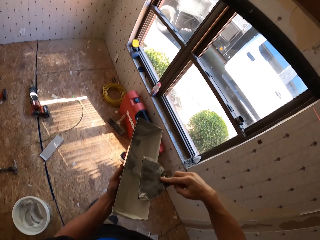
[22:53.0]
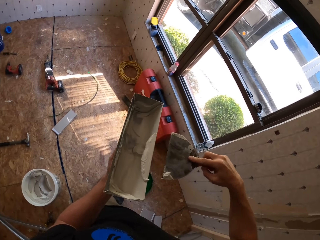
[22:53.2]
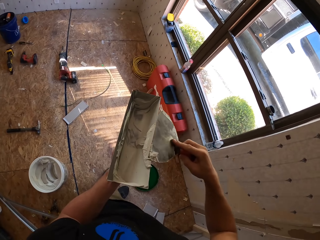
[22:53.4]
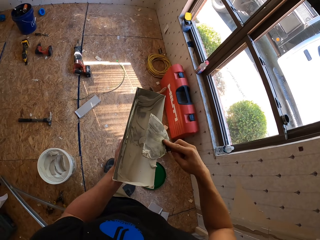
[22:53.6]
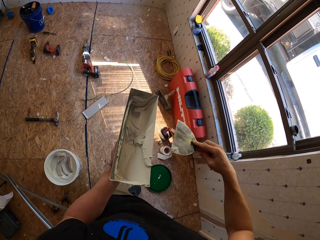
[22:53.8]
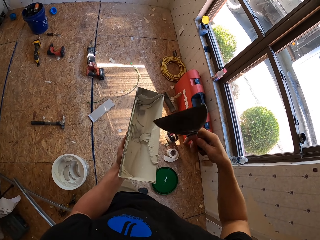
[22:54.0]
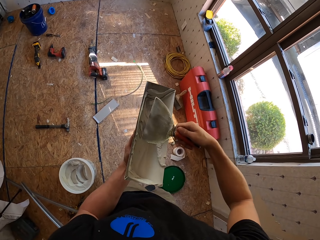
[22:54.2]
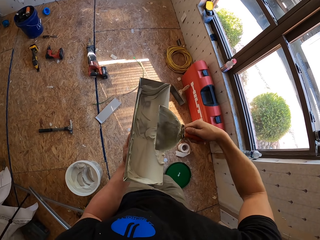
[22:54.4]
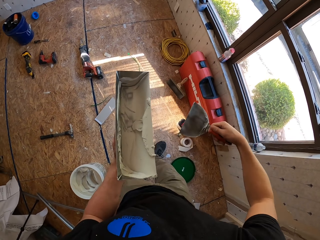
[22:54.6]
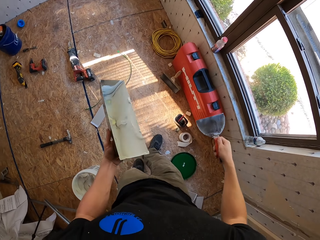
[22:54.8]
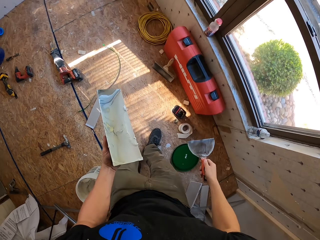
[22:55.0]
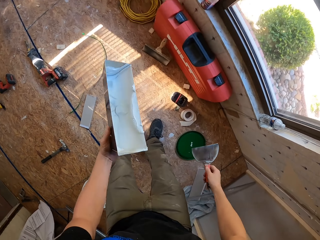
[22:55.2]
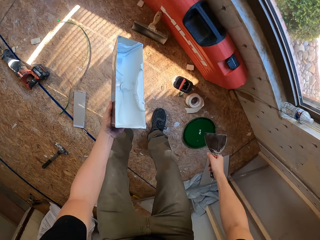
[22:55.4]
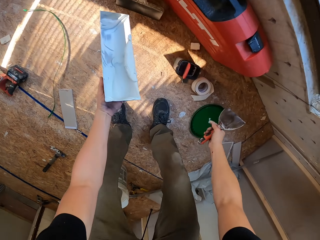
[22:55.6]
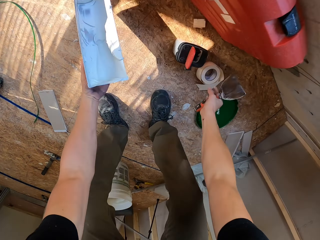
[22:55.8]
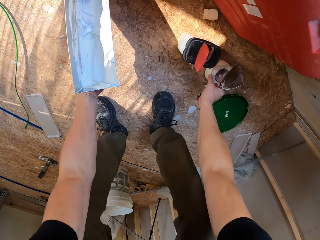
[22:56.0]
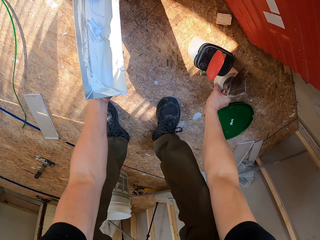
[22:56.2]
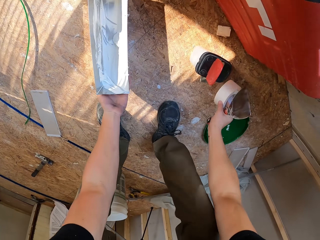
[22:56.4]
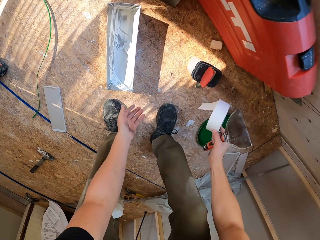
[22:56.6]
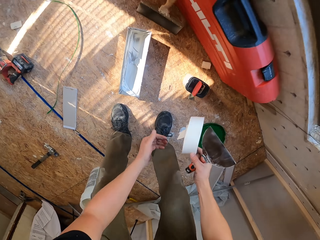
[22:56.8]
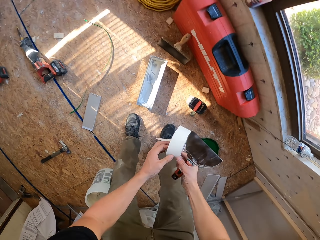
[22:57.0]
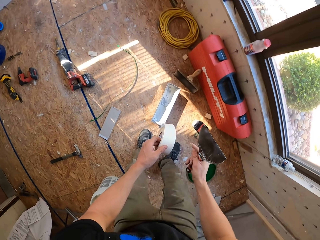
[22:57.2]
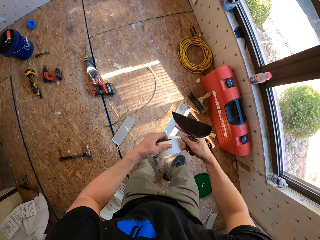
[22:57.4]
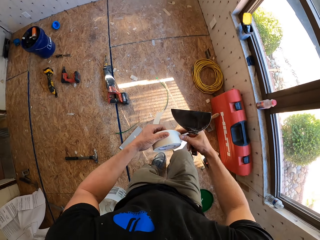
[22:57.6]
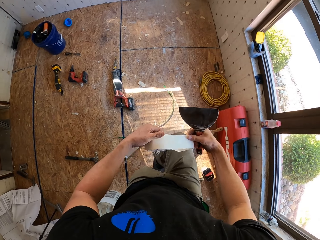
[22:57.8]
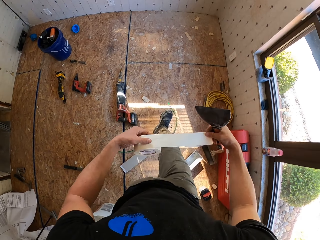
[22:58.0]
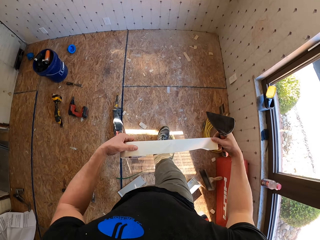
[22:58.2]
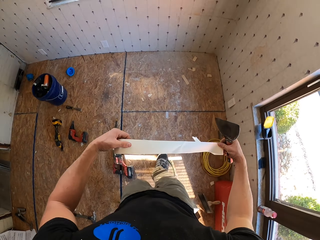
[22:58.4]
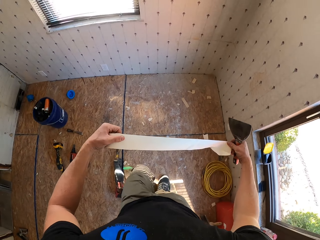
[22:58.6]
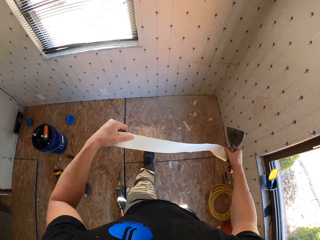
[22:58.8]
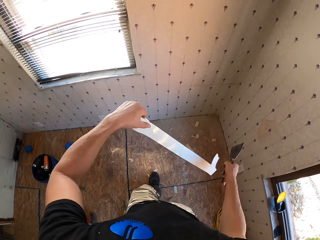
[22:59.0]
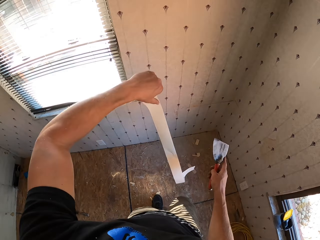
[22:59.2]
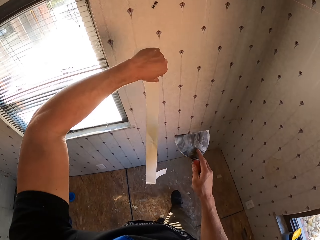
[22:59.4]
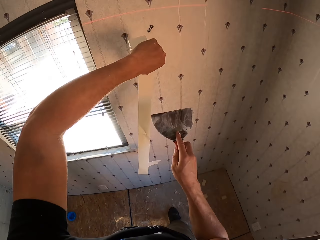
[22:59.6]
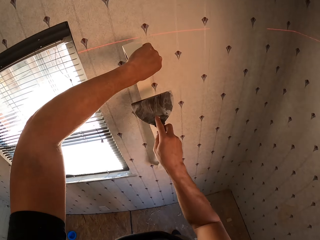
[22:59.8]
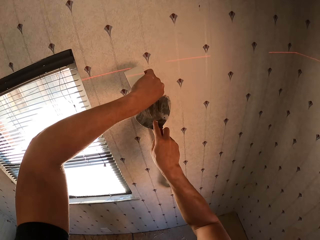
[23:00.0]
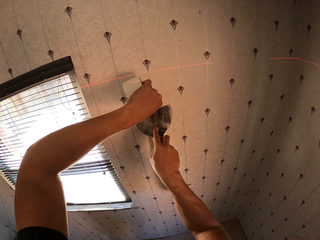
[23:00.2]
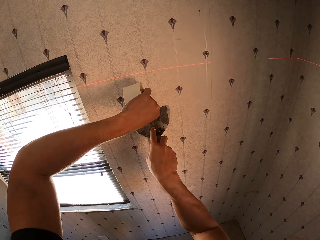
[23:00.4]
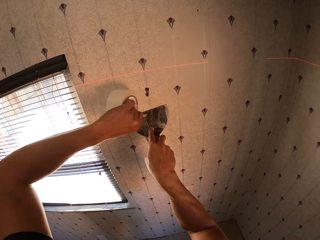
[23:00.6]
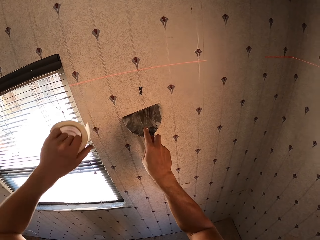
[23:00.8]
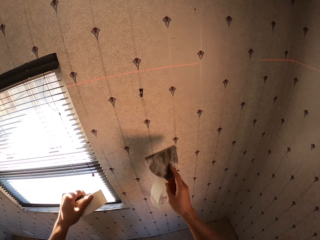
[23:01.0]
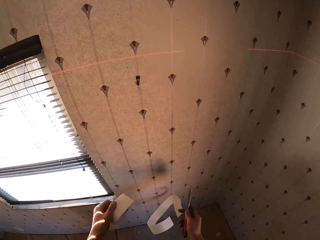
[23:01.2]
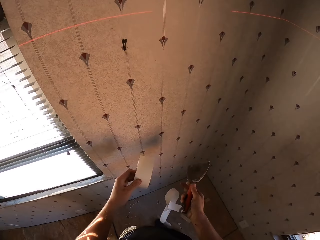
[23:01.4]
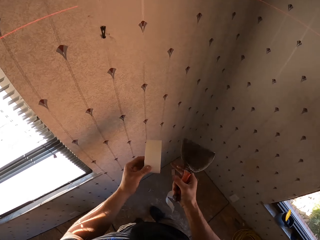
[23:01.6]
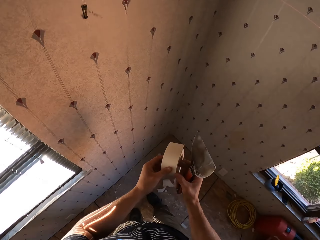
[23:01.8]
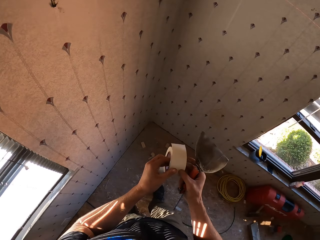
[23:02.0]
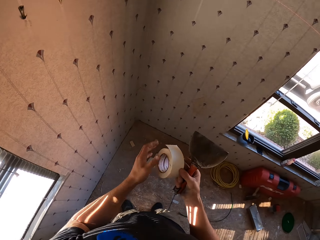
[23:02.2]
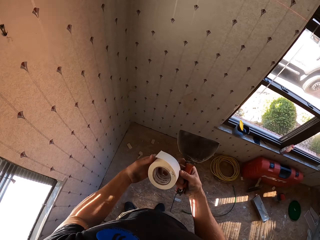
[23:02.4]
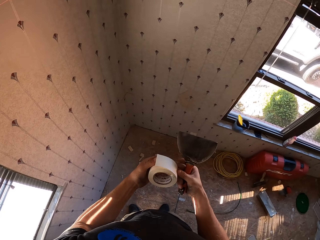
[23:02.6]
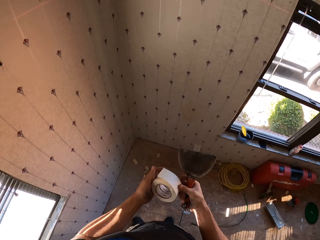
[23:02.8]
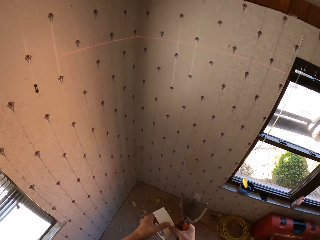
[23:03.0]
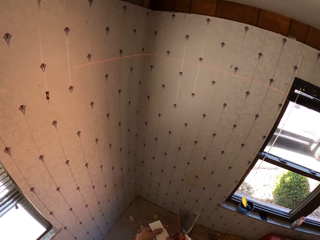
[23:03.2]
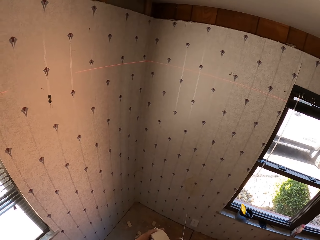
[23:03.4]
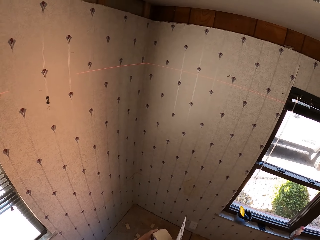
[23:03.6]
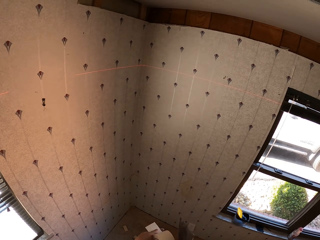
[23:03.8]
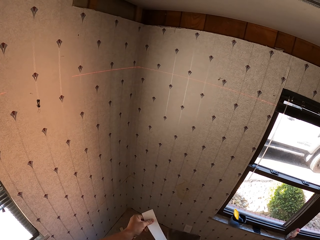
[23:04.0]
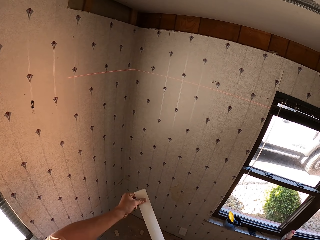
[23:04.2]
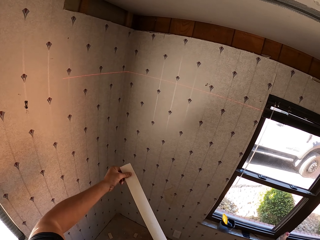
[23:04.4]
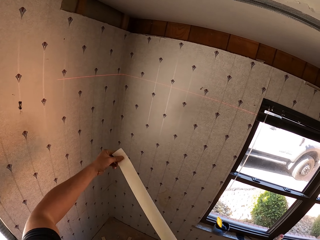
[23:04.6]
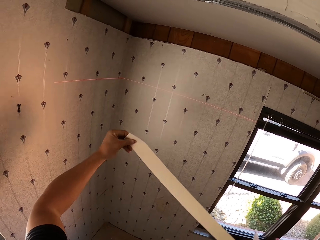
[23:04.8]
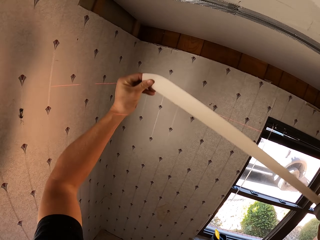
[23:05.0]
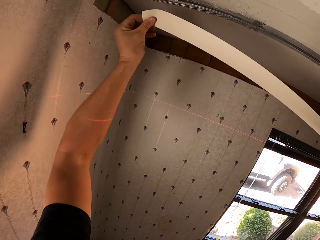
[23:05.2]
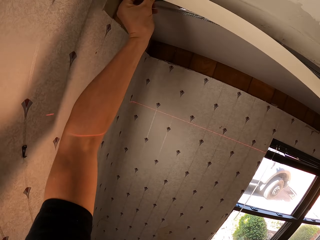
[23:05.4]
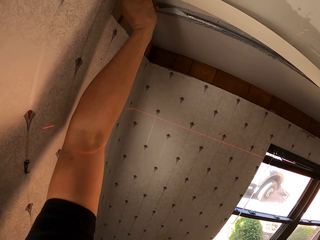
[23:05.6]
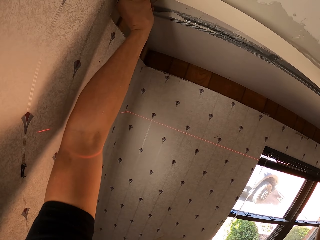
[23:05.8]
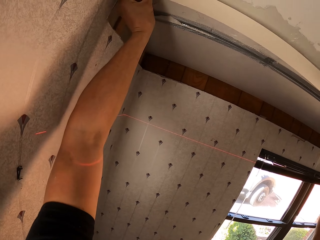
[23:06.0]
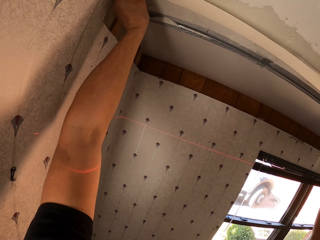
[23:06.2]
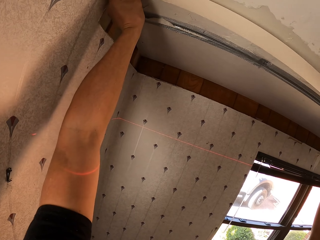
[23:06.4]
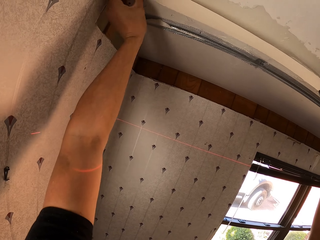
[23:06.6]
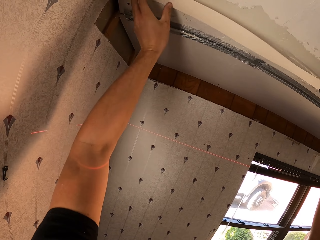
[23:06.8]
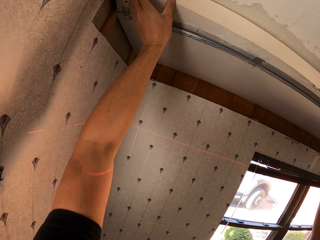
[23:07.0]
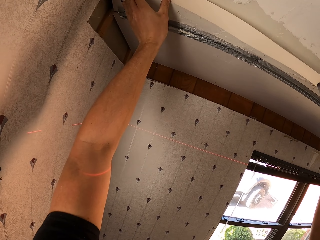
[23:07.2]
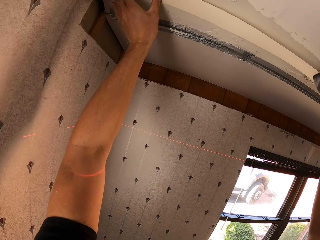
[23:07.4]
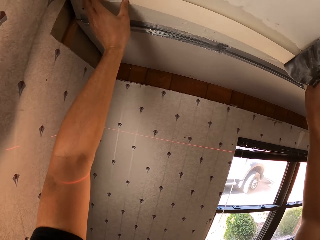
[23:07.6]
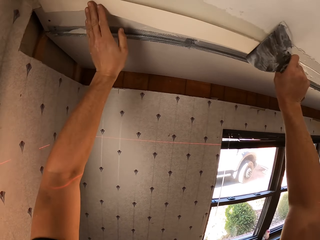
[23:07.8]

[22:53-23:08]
The camera wearer scrapes paint from the scraper or trowel on the paint bucket. He drops the paint bucket on the floor. He takes the paint sellotape from the floor, and holds the sellotape with both hands. He unrolls the tape on his way towards the wall, holds the sellotape, and holds a piece of tape on the wall. He cuts the sellotape with the trowel. He unrolls the tape, holds the sellotape, looks around, and pulls the sellotape. He sticks the sellotape on the slab.

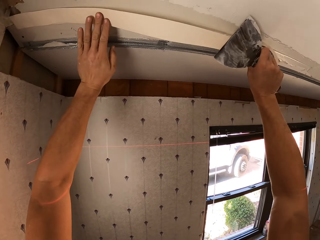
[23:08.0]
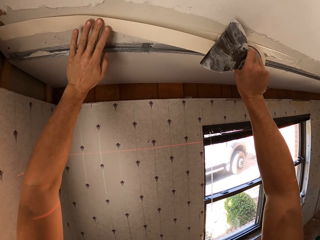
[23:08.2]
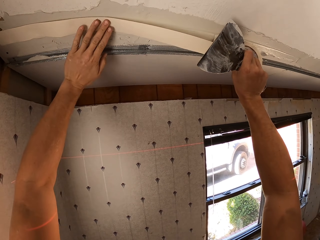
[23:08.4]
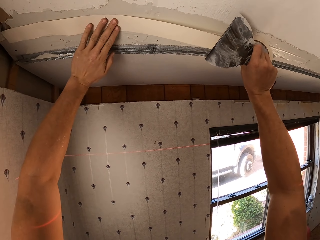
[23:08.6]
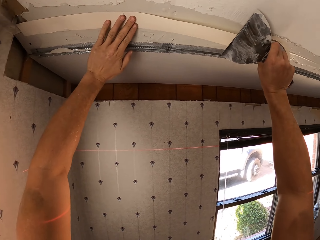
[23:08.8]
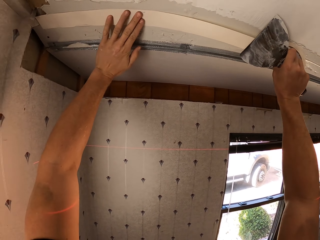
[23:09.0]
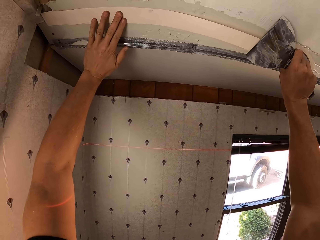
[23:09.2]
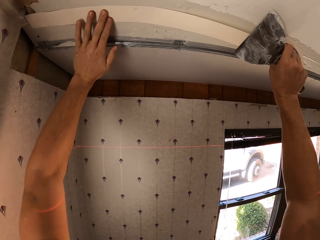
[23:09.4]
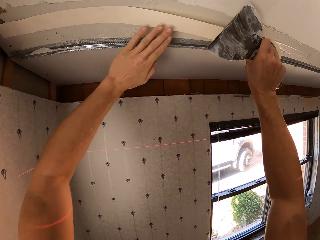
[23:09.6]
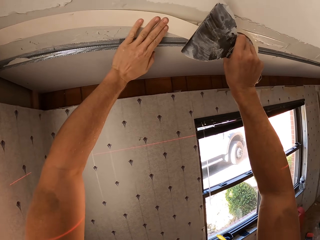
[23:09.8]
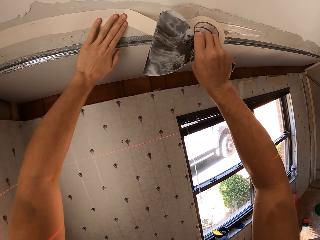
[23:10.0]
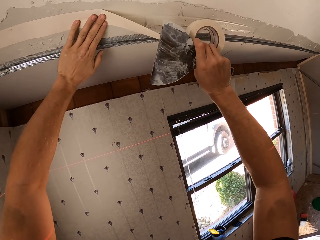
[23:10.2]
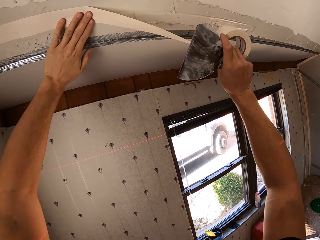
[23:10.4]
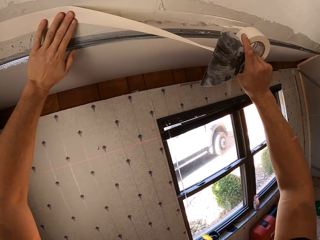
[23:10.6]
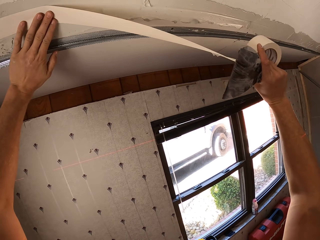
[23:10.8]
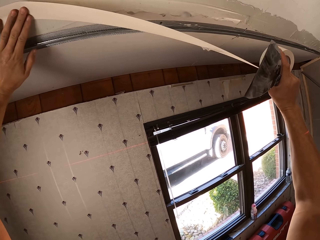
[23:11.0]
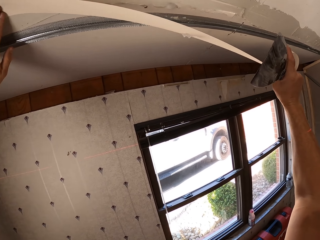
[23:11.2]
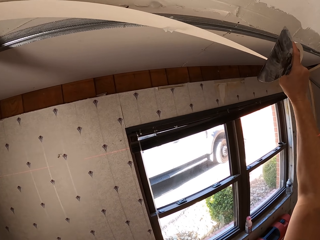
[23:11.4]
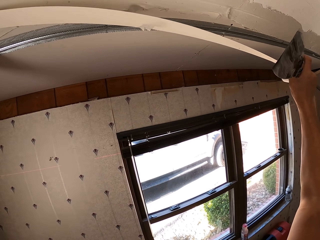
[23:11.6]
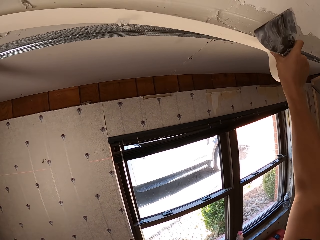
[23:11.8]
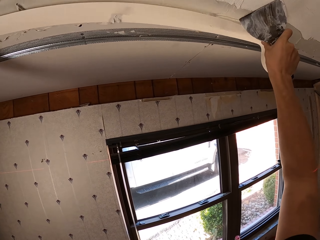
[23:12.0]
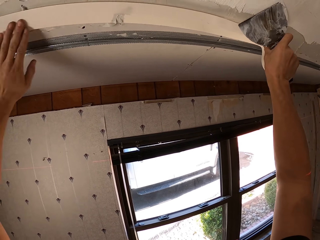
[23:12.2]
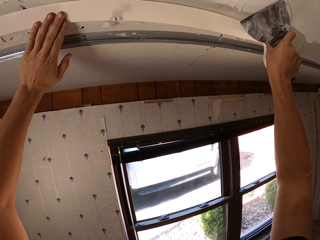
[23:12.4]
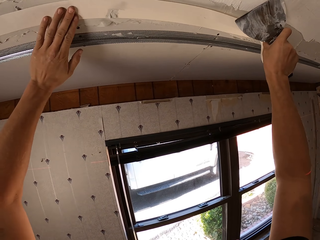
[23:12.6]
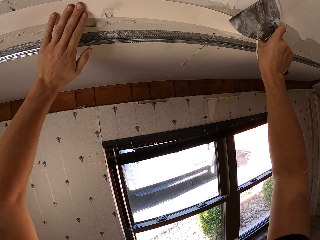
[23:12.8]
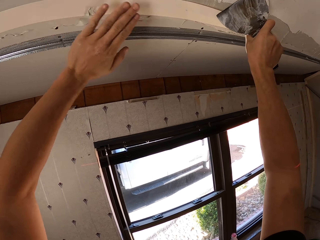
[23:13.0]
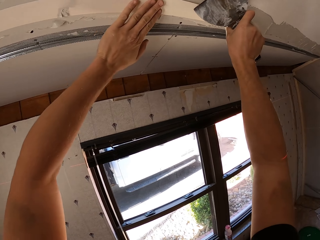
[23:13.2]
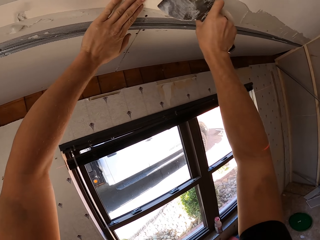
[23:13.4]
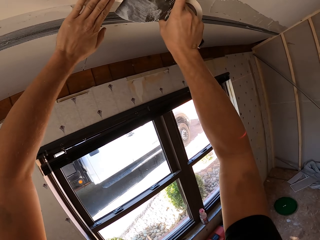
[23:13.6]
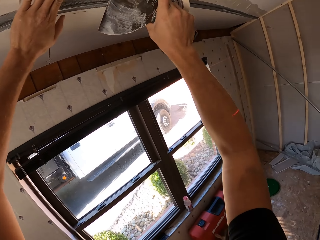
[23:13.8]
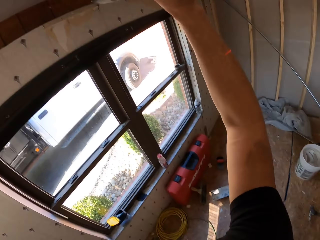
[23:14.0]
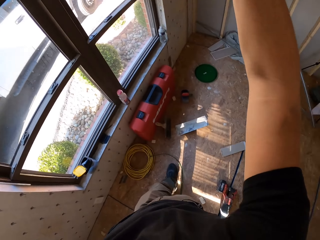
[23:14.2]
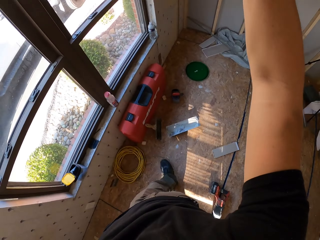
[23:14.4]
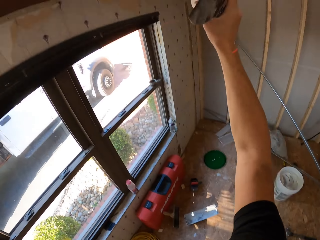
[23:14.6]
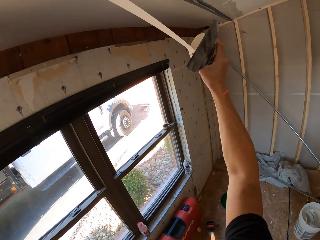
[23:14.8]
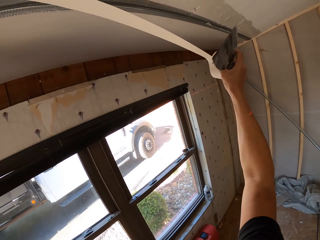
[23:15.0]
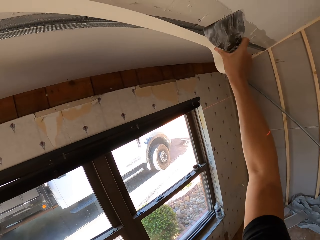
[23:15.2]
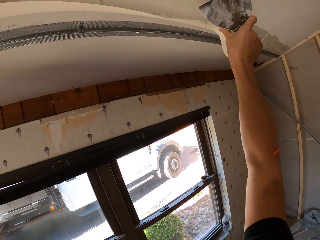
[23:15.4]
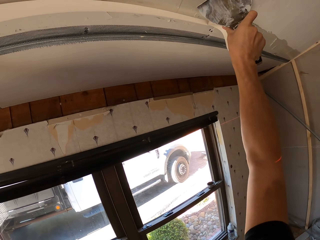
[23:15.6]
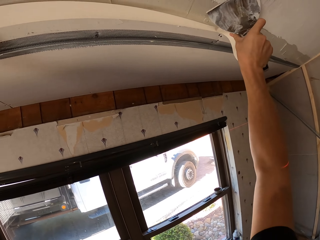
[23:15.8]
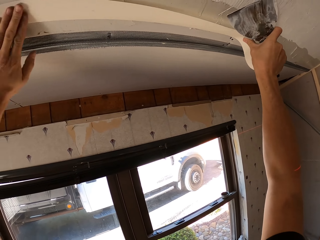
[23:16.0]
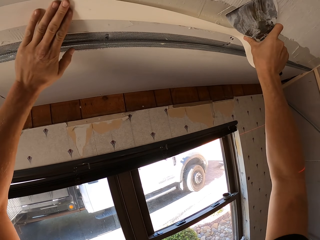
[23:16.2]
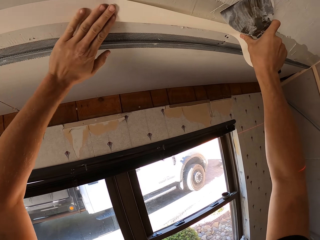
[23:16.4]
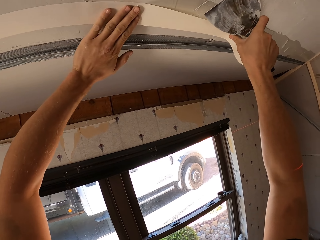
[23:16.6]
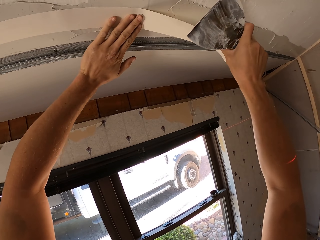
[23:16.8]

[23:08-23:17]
The camera wearer pulls the sellotape. They stick the sellotape on a ceiling. They pull the sellotape.
